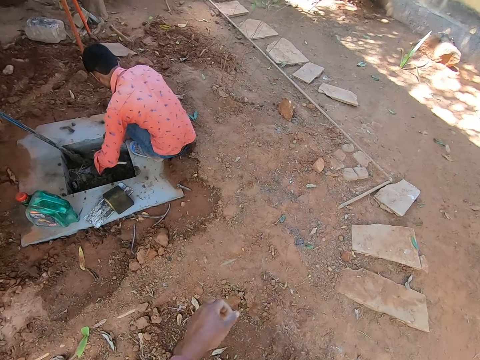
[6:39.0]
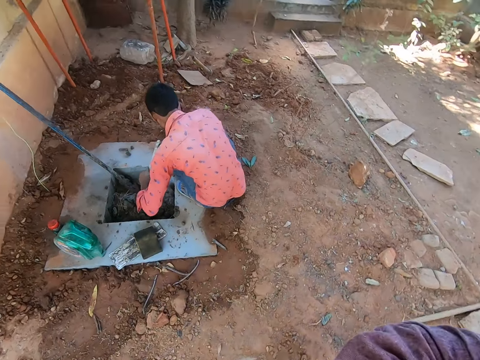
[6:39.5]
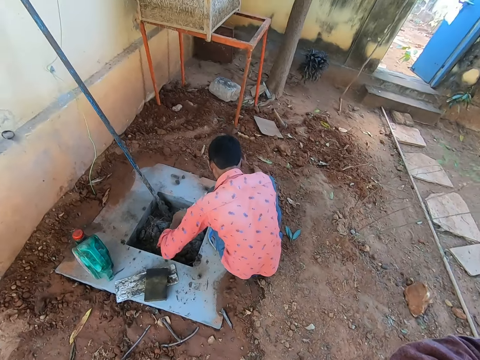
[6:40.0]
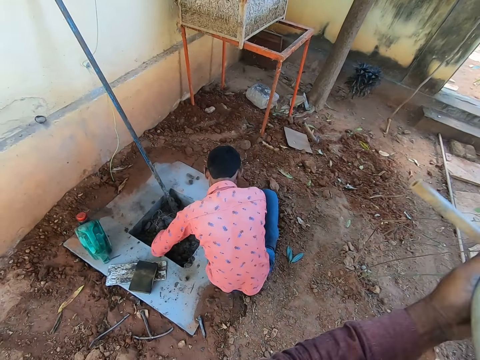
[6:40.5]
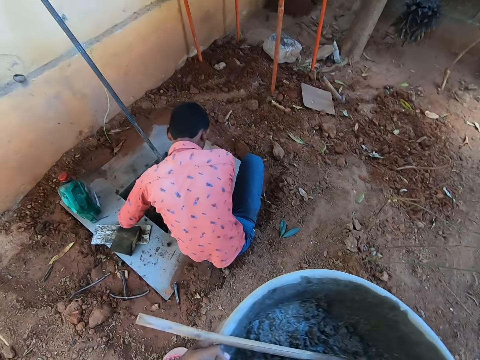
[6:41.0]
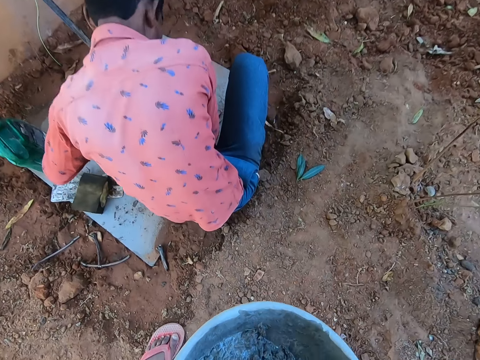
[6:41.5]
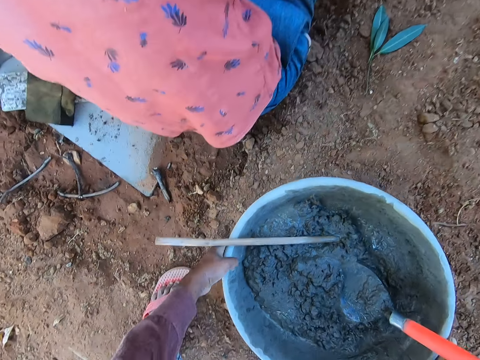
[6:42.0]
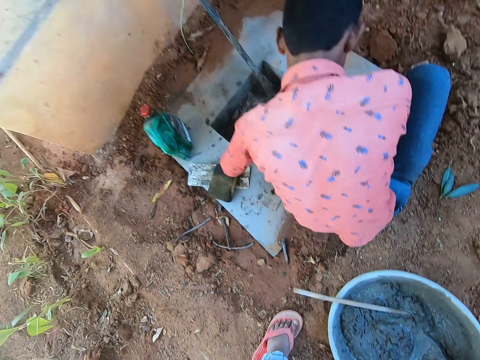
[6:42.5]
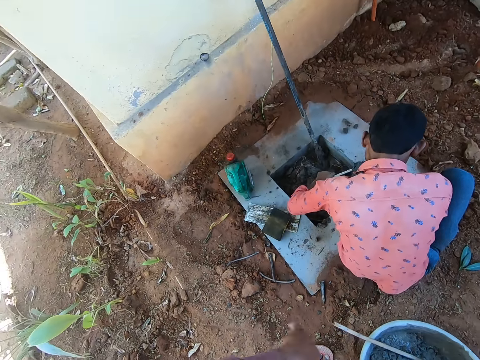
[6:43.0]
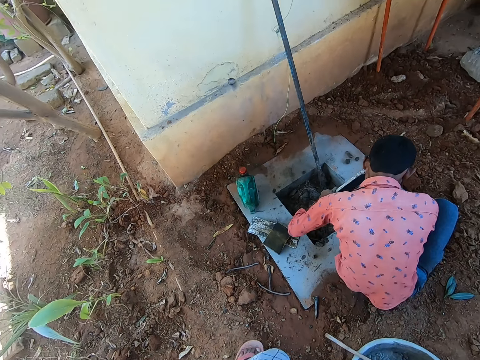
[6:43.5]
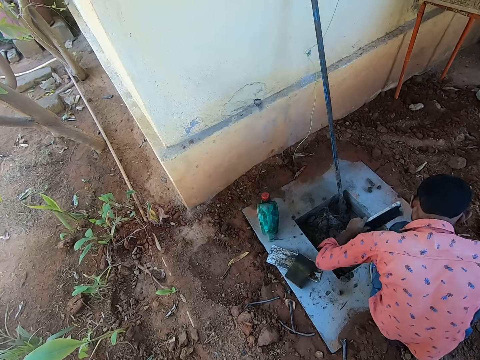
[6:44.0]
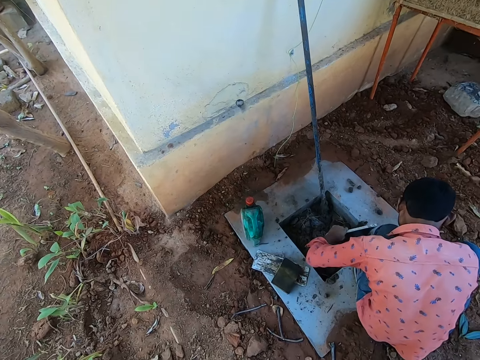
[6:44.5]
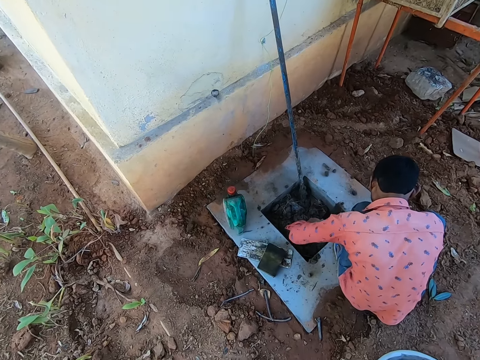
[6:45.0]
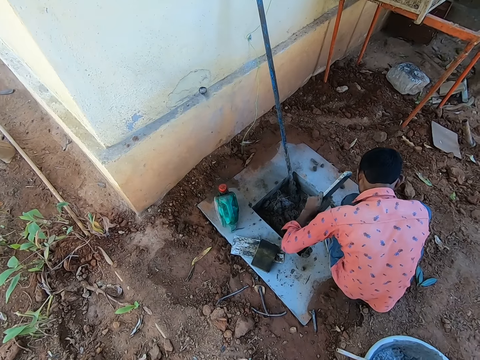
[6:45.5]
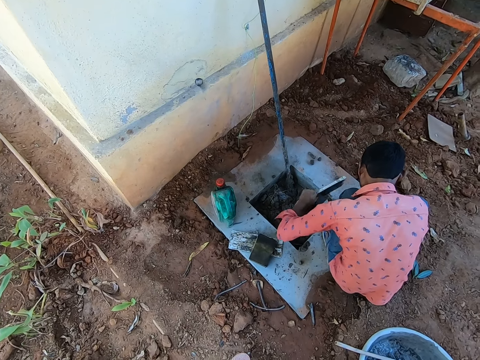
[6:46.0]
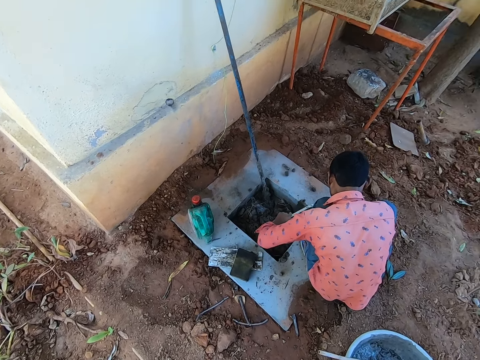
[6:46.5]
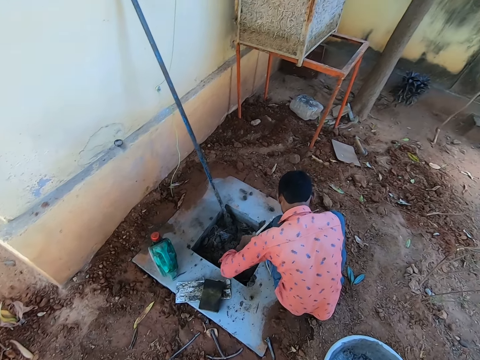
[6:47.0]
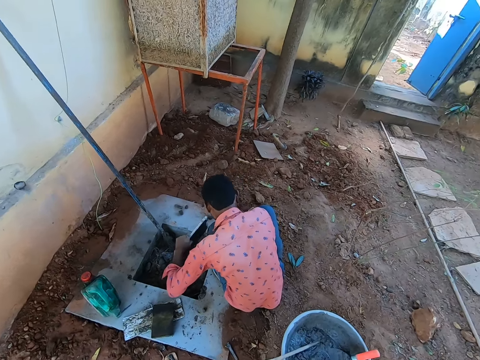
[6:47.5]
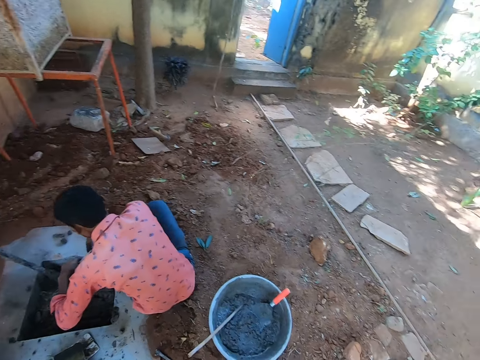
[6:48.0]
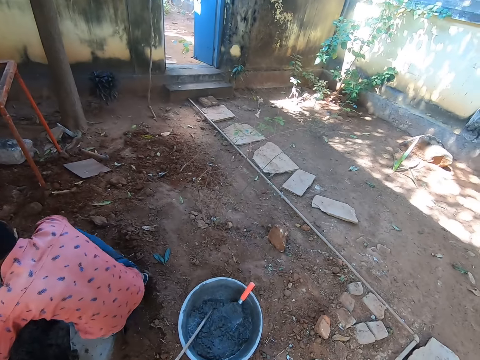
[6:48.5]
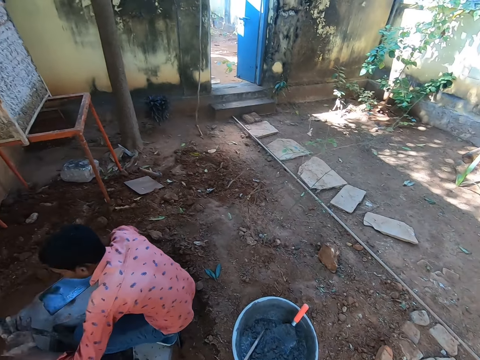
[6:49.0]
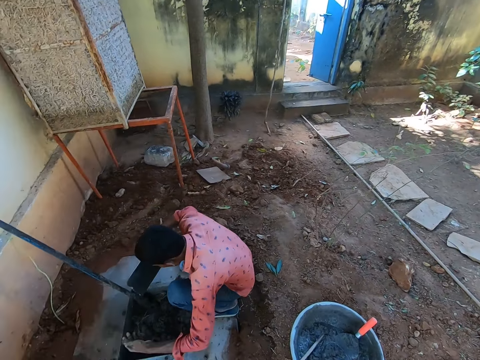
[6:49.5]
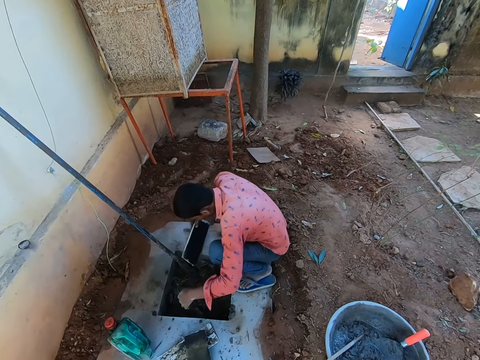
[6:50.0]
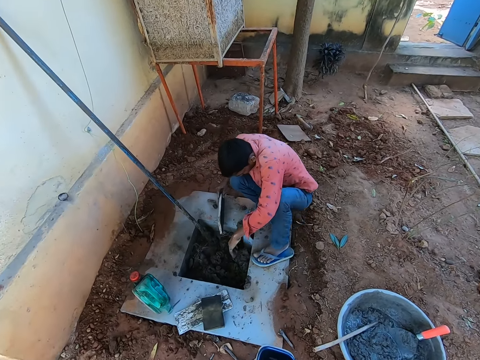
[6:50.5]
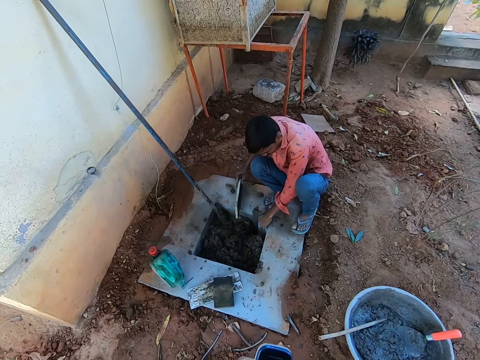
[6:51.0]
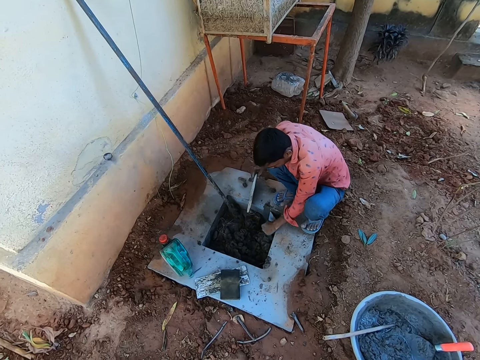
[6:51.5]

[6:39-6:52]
The camera wearer places the basin on the ground. They move. They look at a man. They look around the compound.

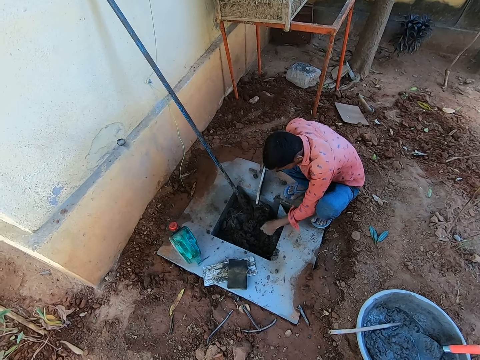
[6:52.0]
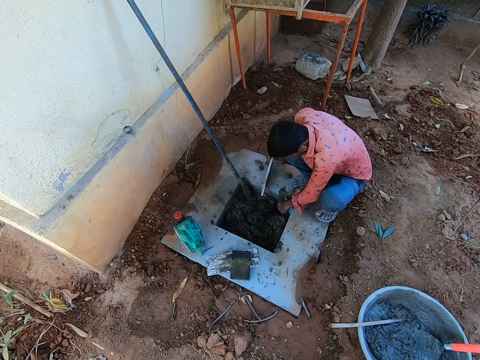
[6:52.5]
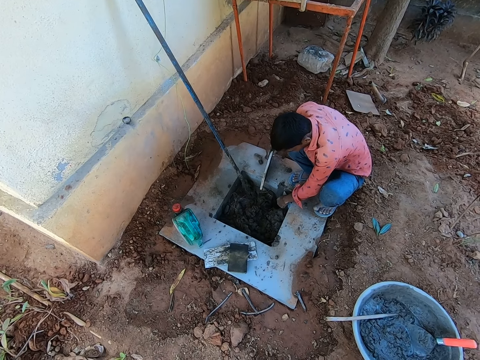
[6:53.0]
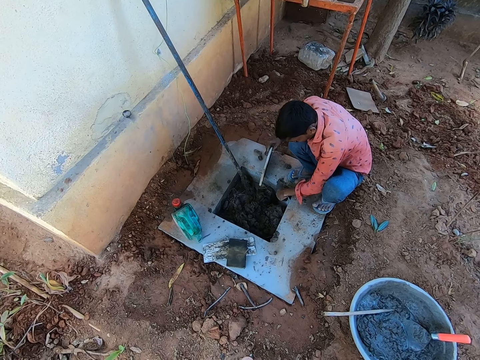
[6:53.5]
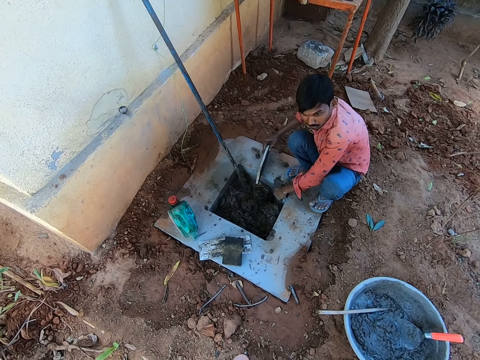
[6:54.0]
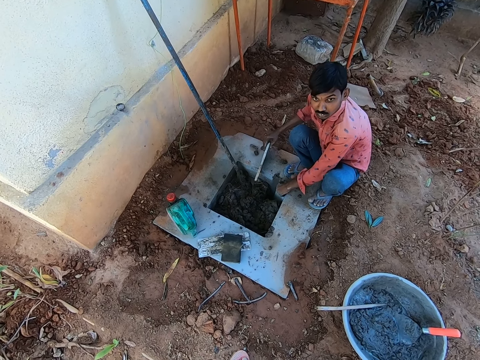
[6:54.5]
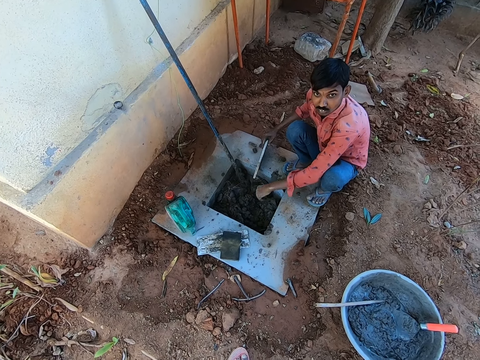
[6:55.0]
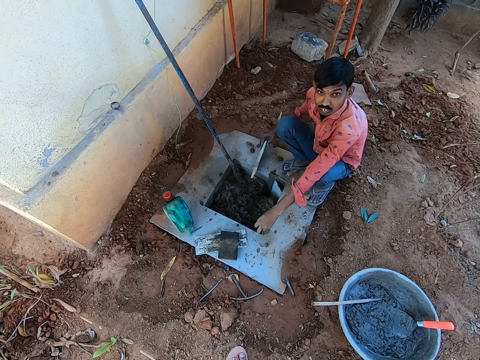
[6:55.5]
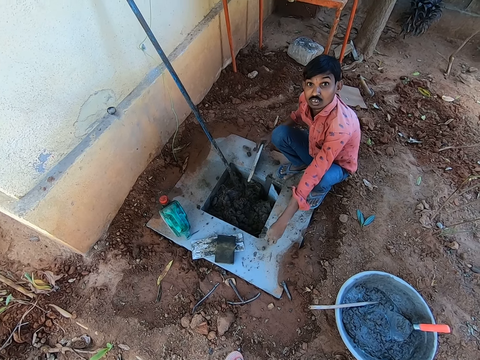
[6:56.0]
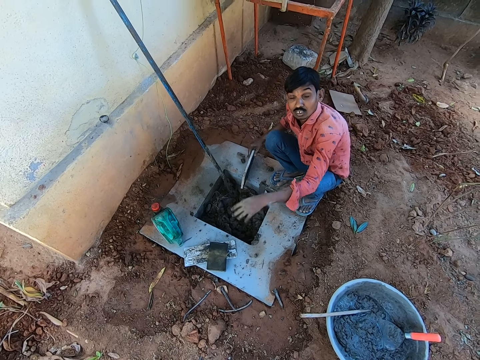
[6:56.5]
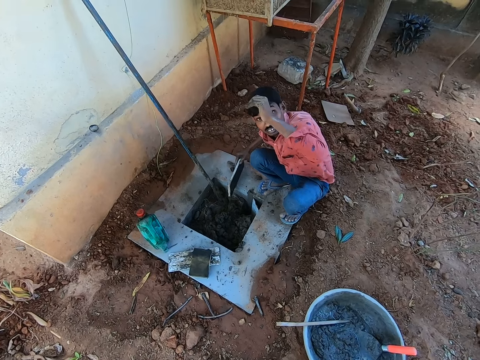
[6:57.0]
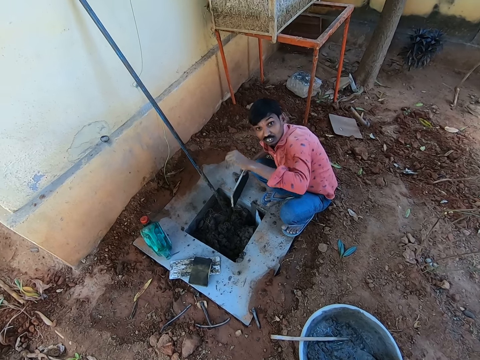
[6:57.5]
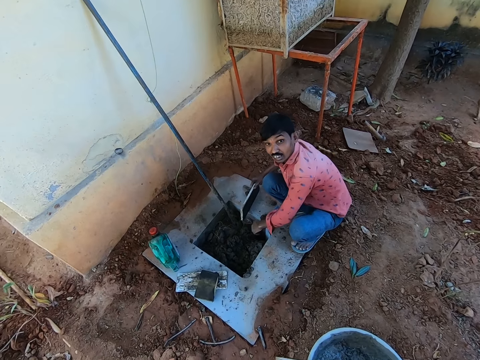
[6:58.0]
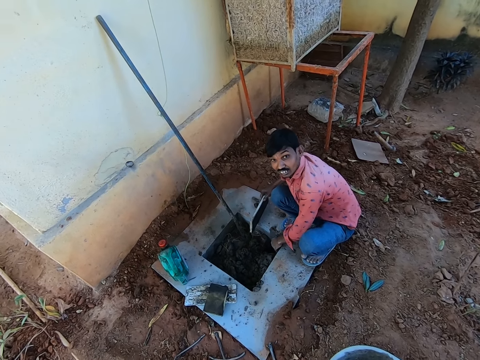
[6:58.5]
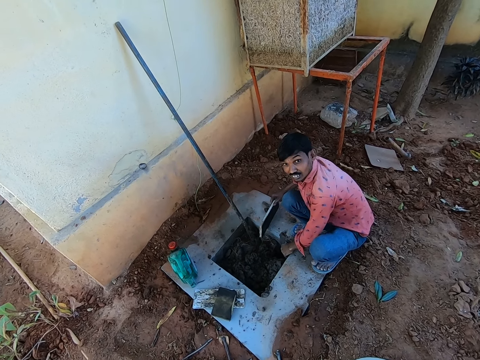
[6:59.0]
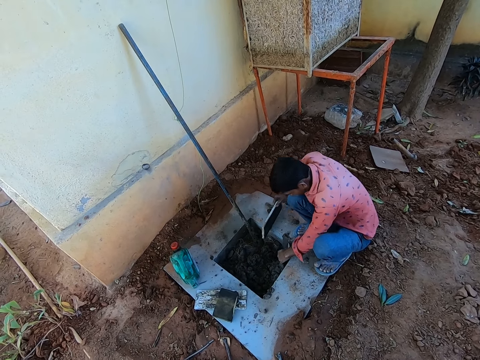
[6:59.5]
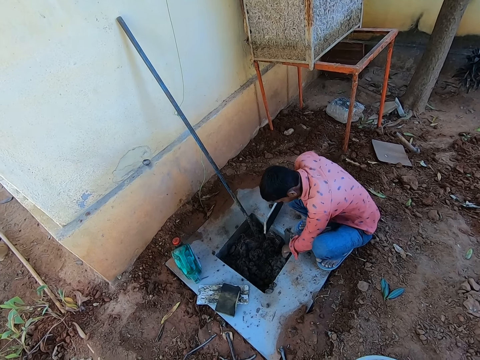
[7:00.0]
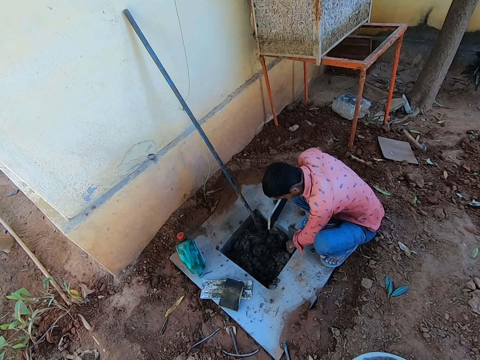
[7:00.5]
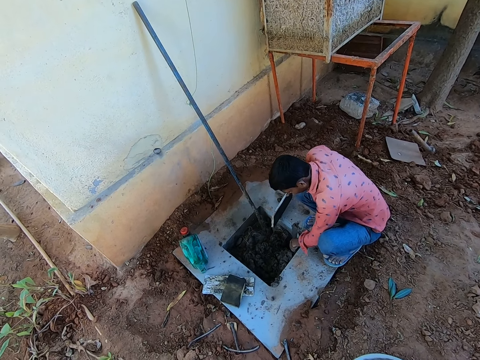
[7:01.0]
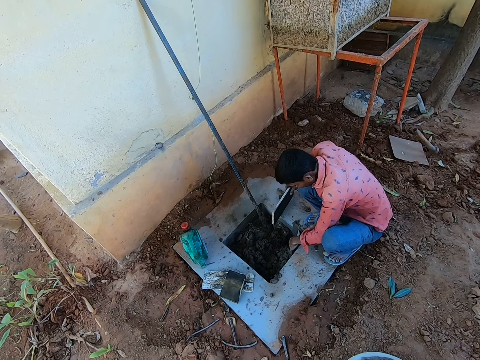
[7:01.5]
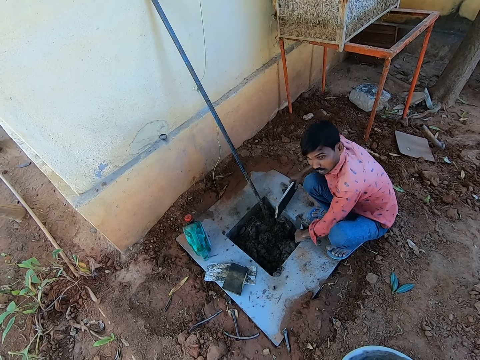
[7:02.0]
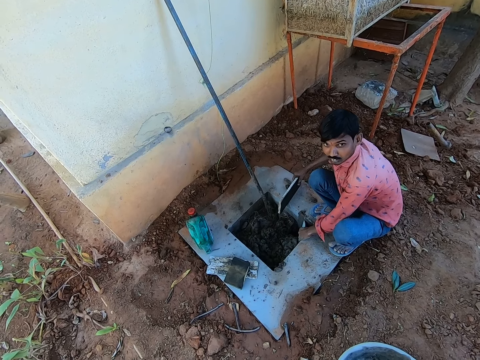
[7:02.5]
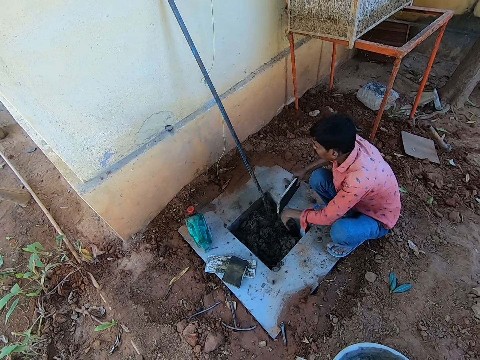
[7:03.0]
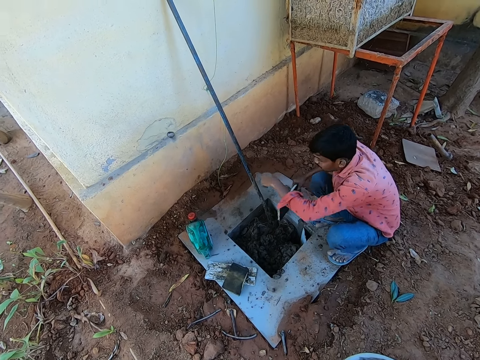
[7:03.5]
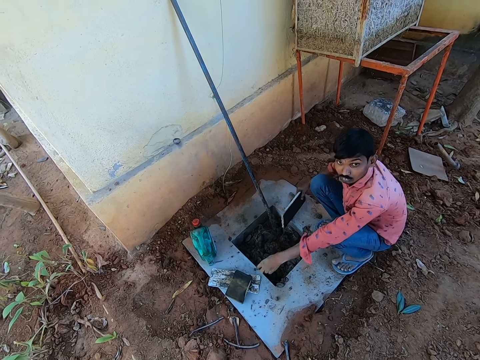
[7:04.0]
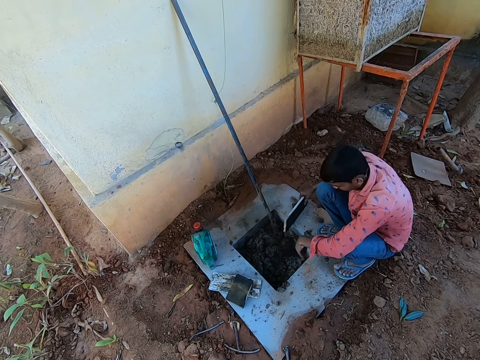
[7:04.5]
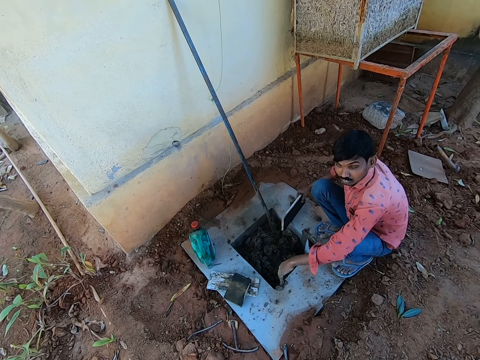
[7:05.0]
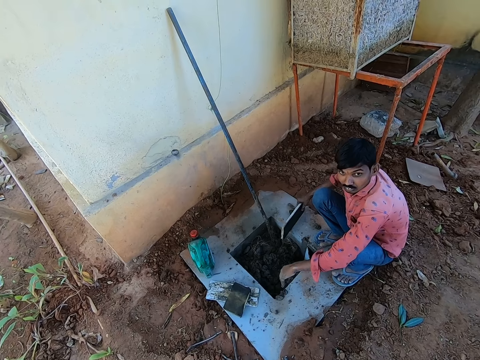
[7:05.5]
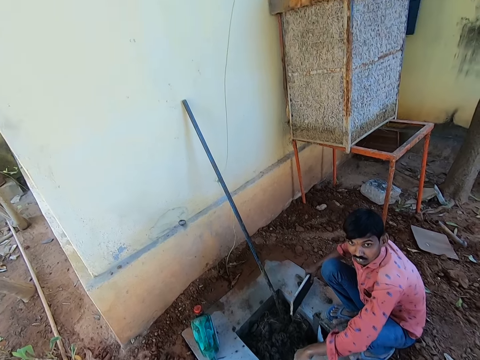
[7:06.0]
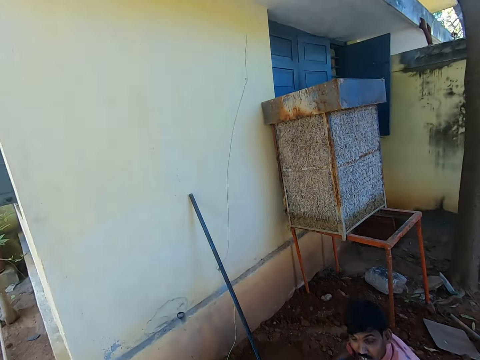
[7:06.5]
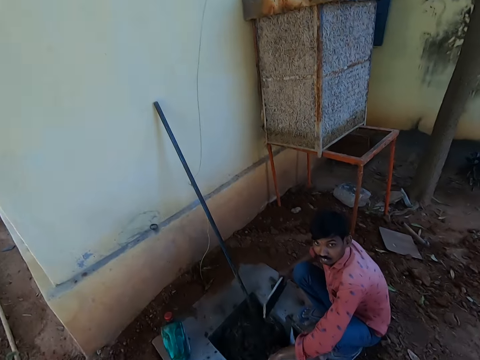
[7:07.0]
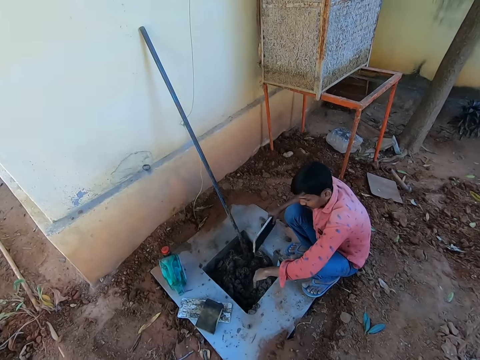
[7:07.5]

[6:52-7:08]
The camera wearer converses with a man.
